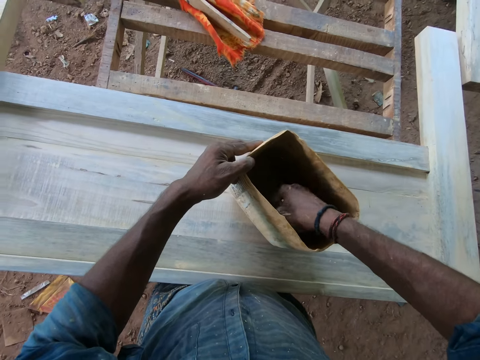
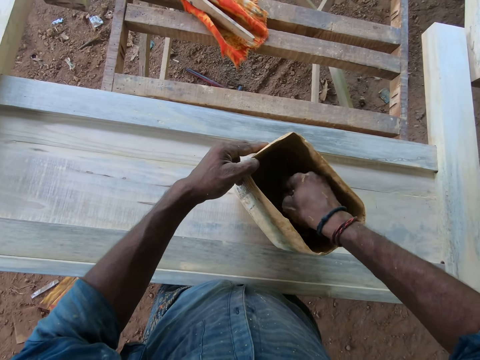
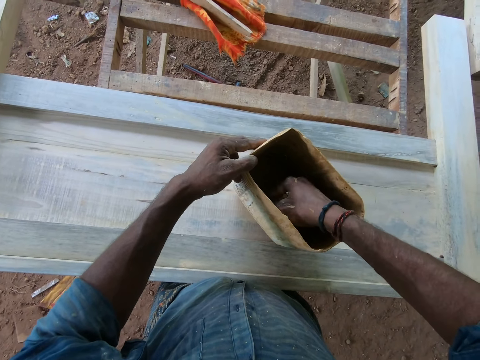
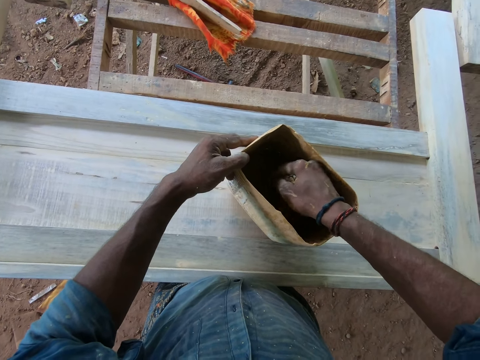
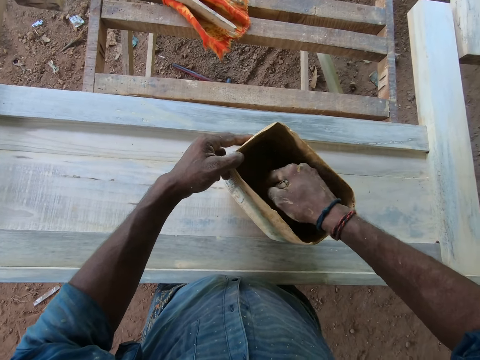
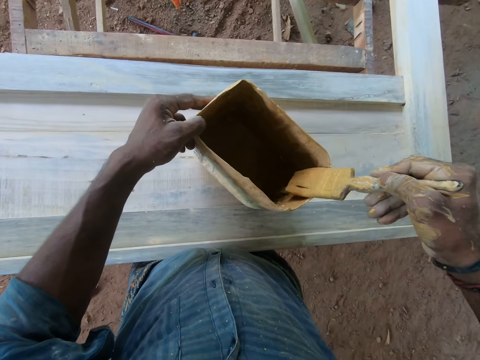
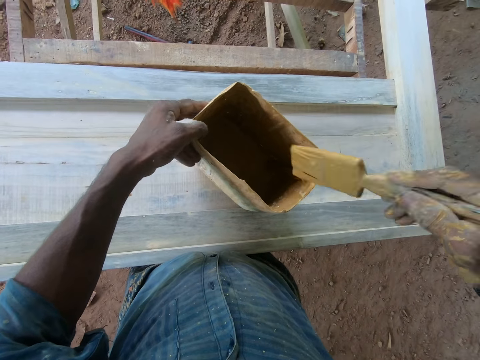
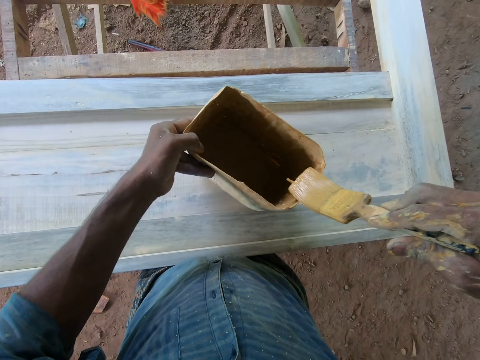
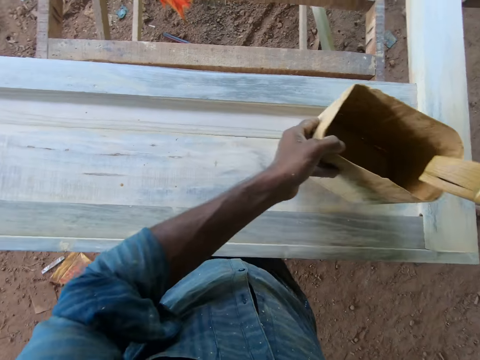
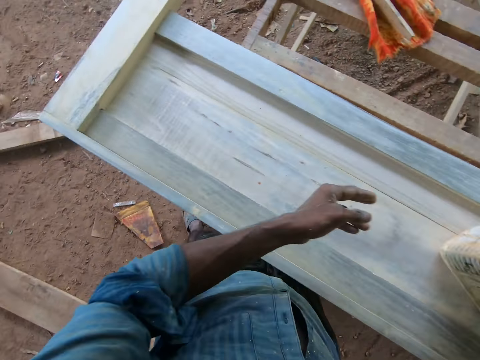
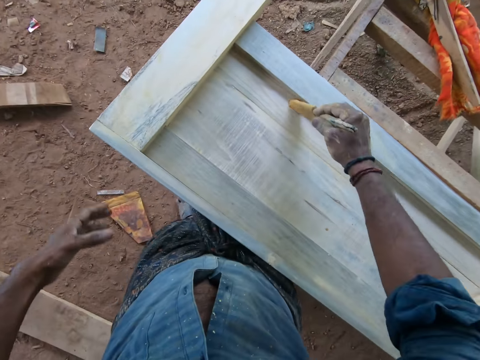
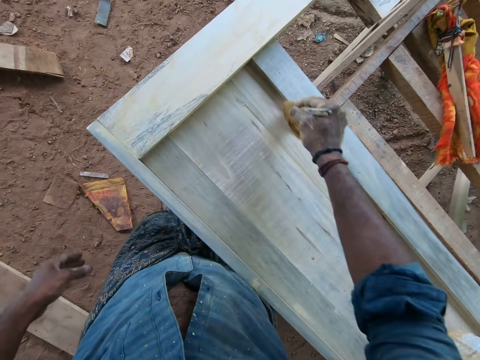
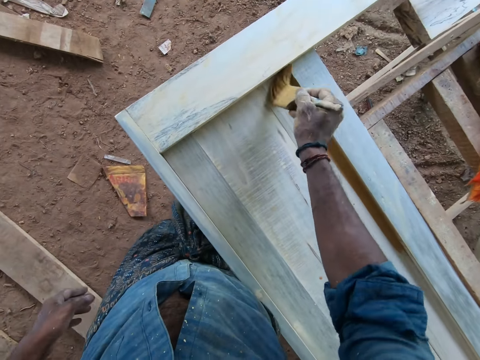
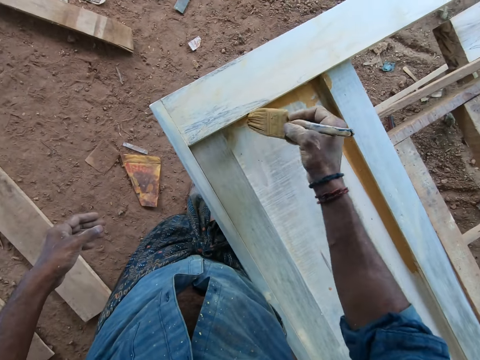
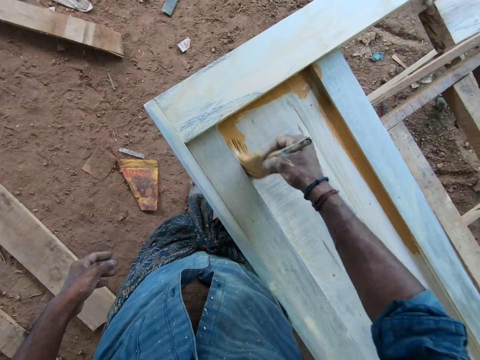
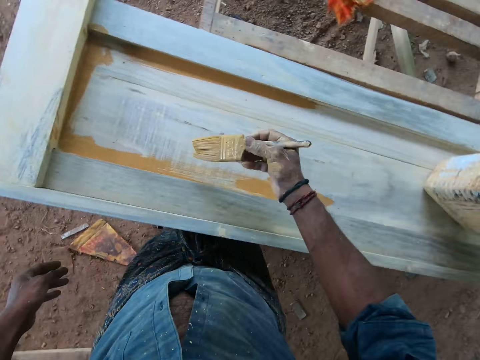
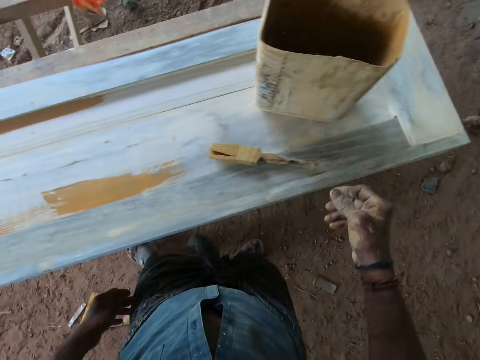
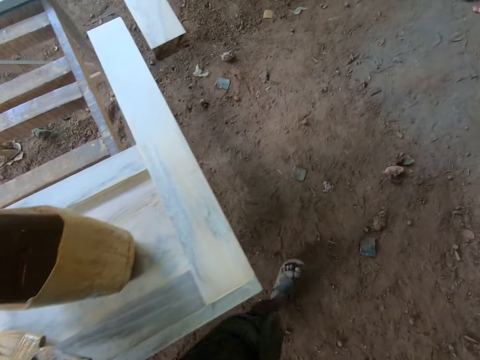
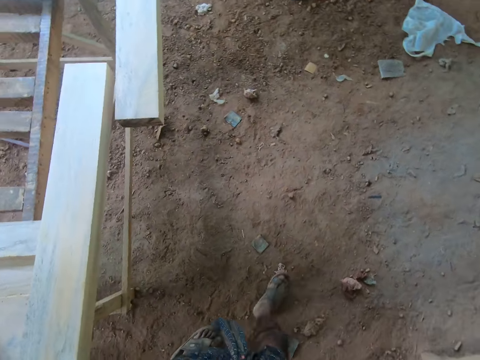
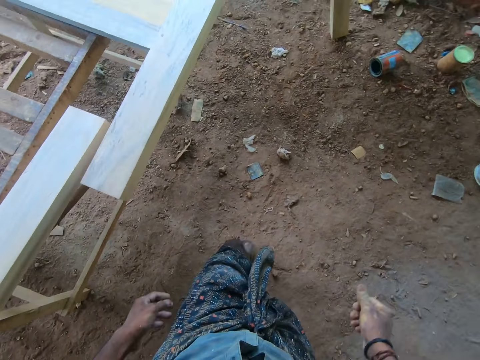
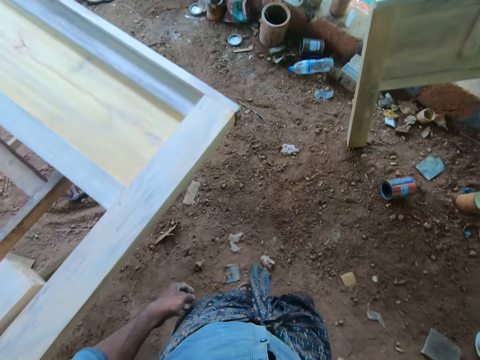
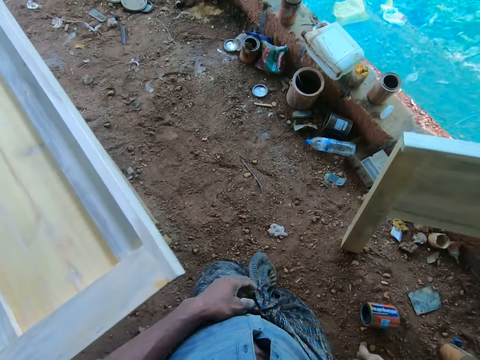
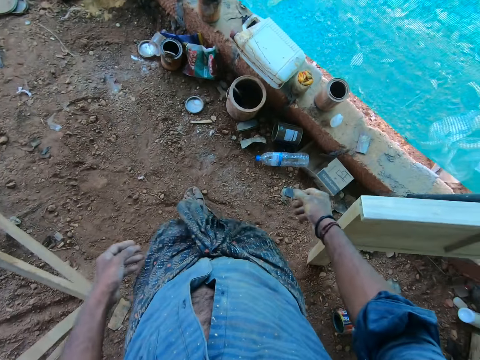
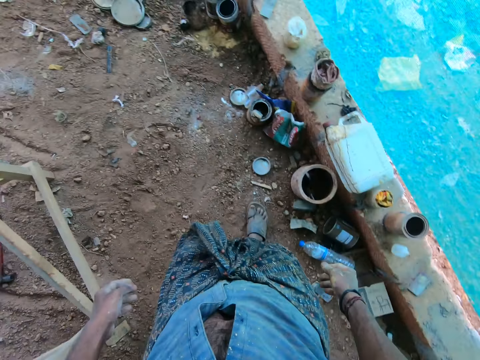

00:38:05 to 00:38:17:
The camera wearer wipes the paintbrush on the container with his right hand. He moves the container on the wooden frame with his left hand. He paints the wooden frame with the paintbrush in his right hand. He drops the paintbrush on the wooden frame with his right hand.

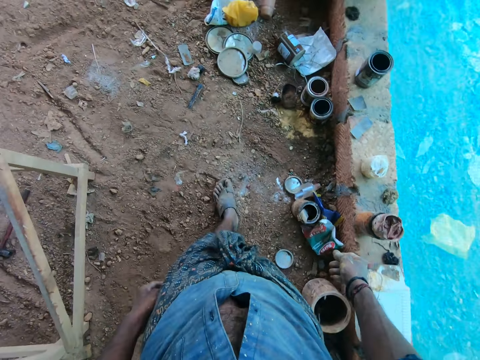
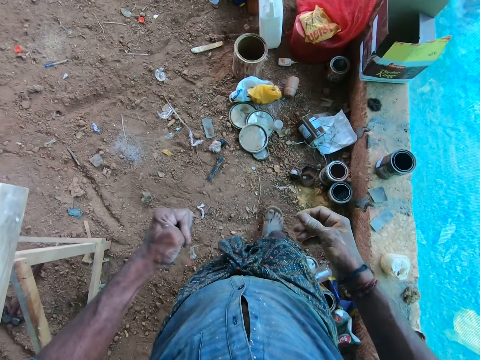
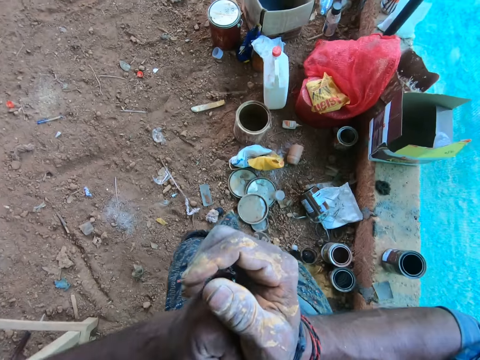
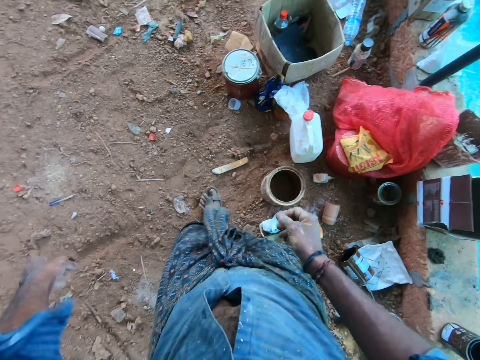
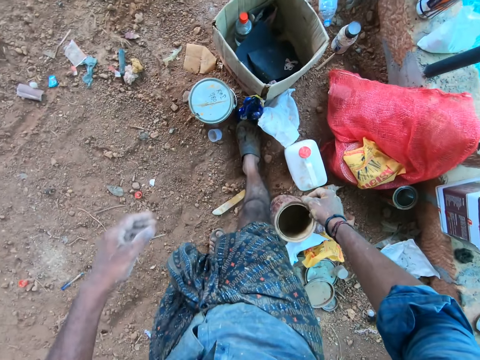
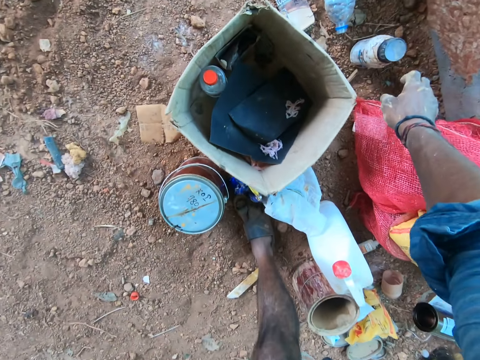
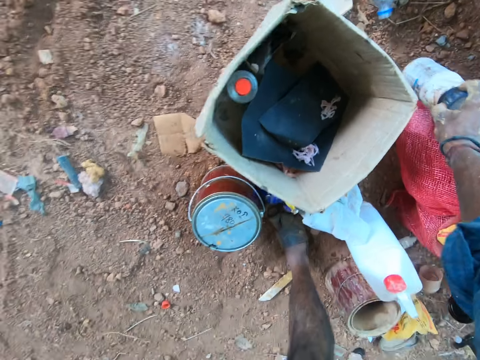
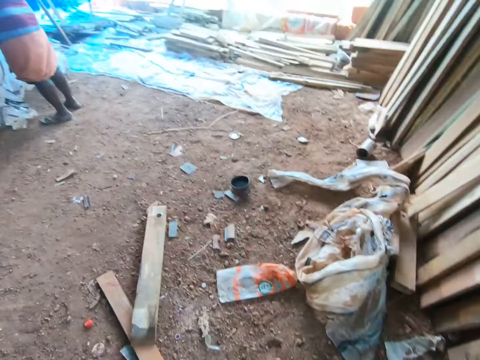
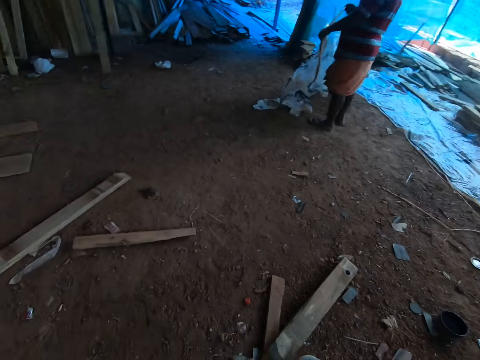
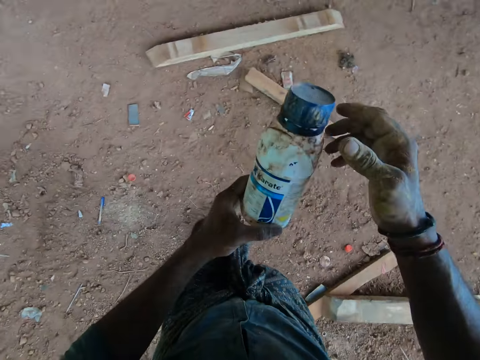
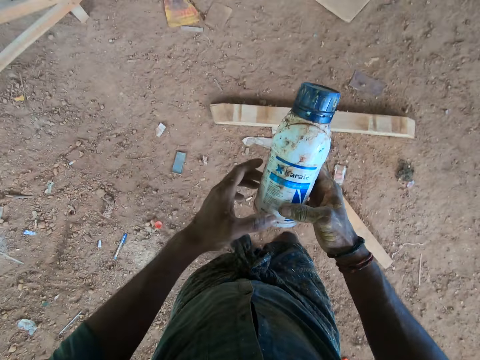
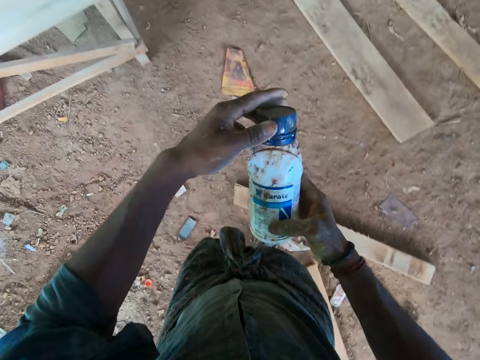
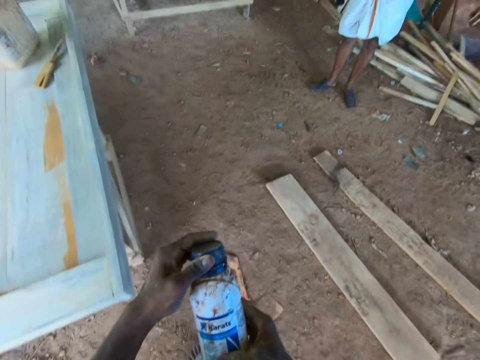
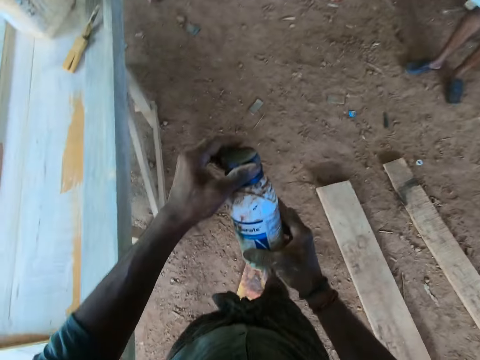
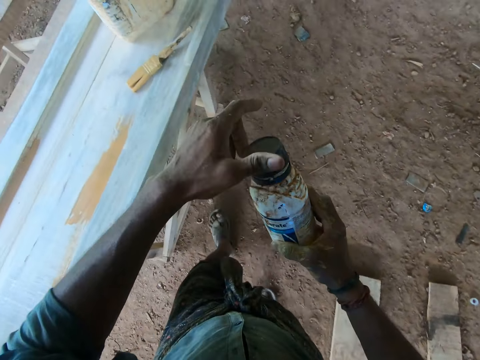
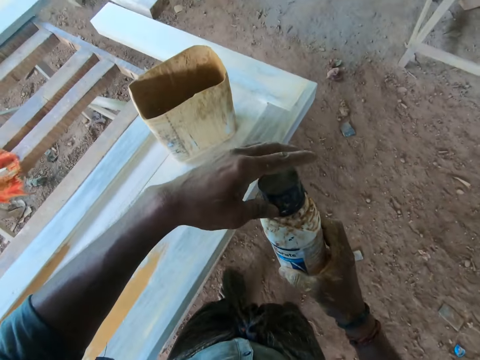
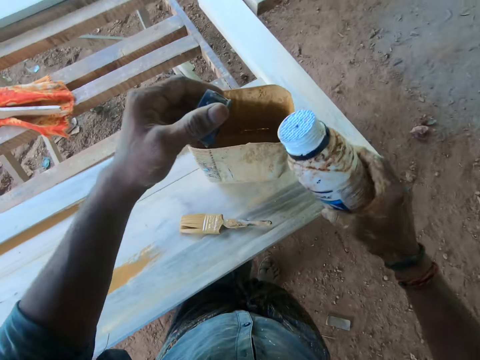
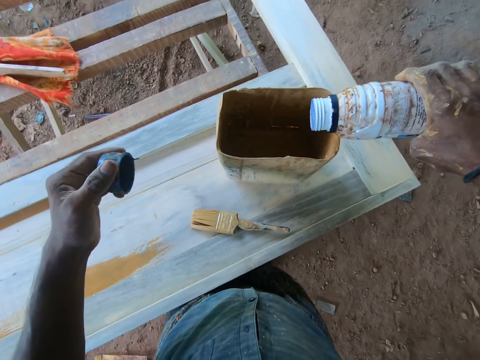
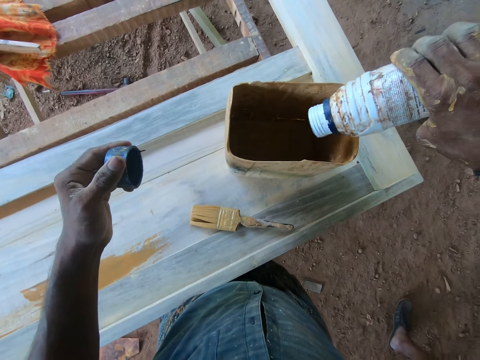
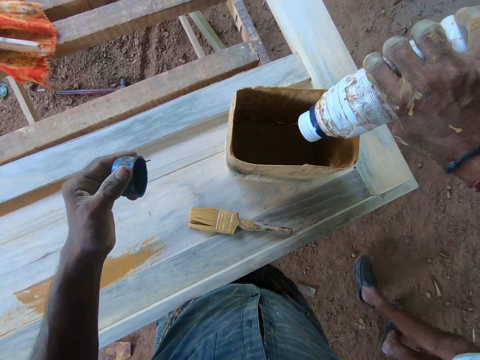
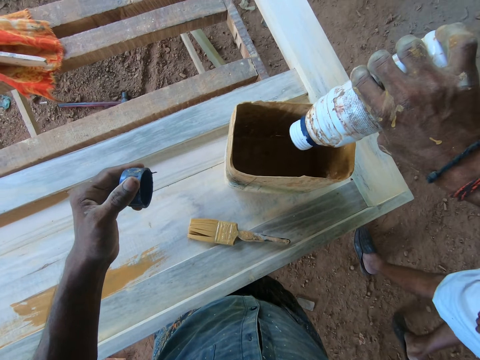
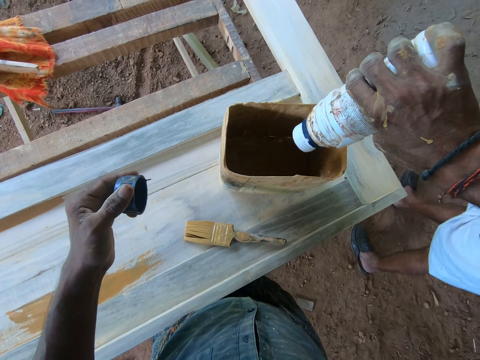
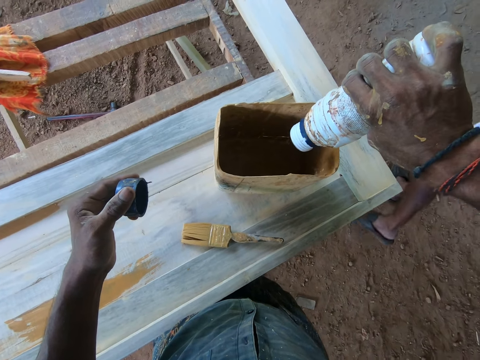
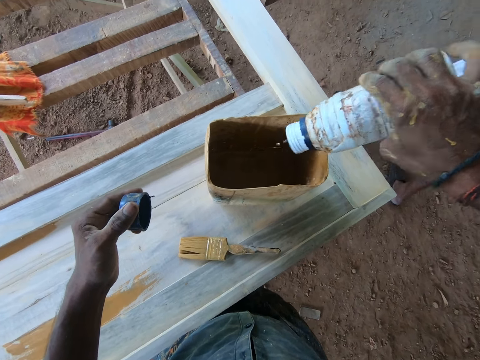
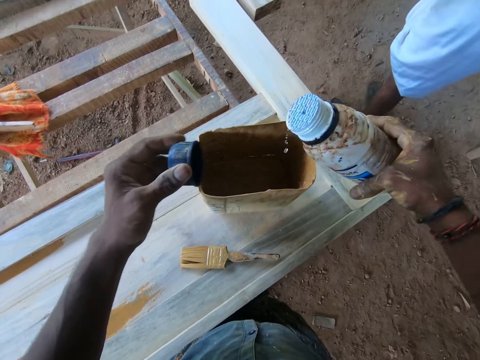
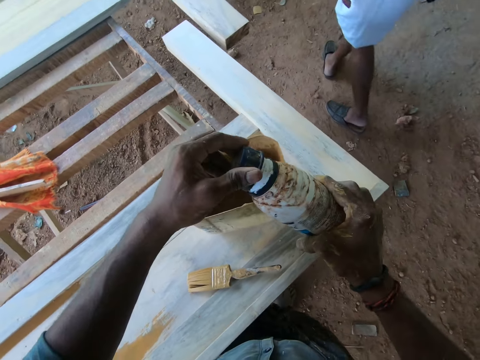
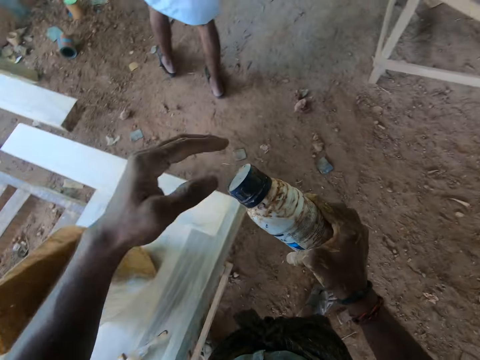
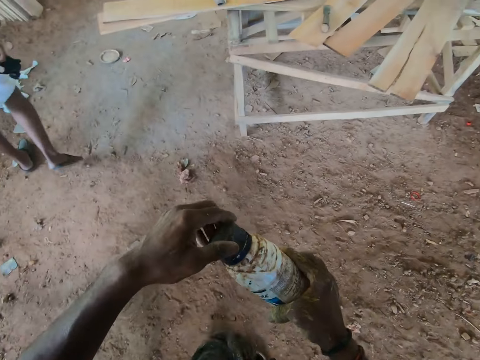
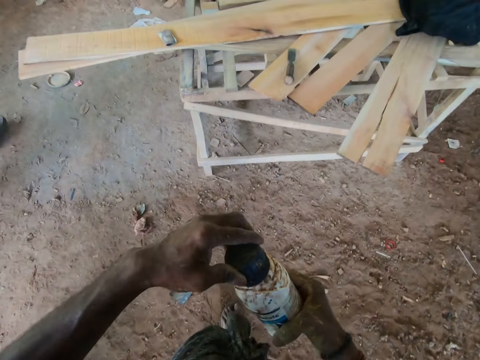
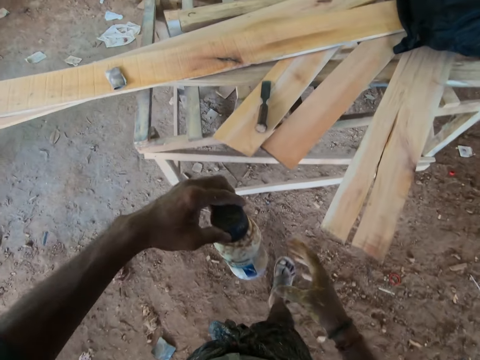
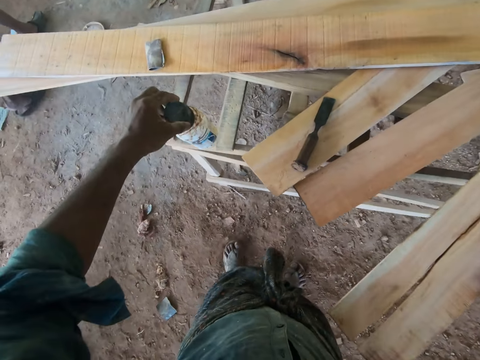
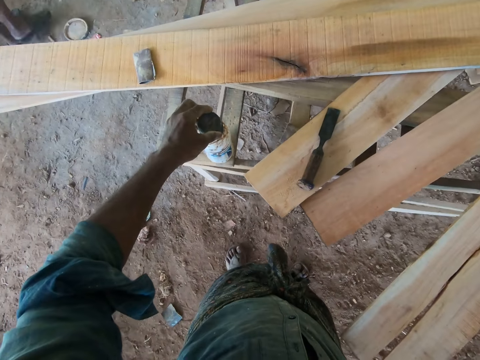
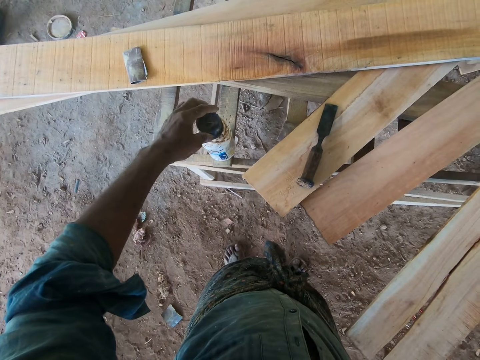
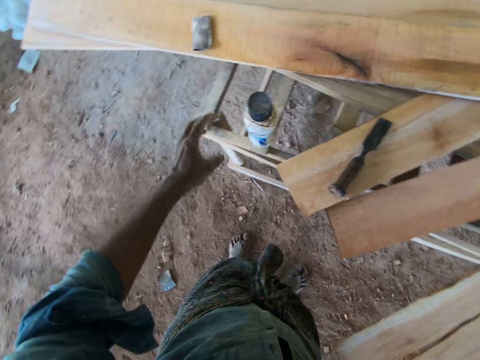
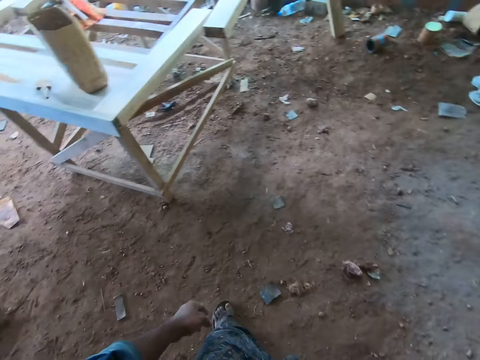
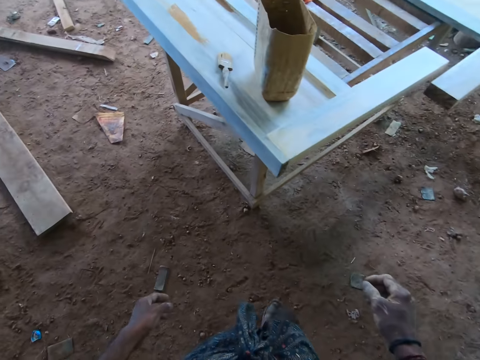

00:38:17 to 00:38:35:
The camera wearer picks up a Karate bottle from the ground with his right hand. He passes the bottle from his right hand to his left hand. He passes the bottle from his left hand to his right hand. He opens the bottle in his right hand with his left hand. He holds the lid of the bottle with his left hand. He pours thinner from the bottle in his right hand into the container on the wooden frame. He closes the bottle in his right hand with the lid in his left hand. He holds the bottle with his left hand. He drops the bottle on a workbench with his left hand.
